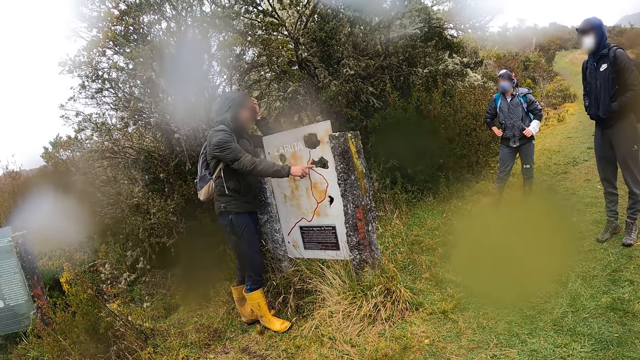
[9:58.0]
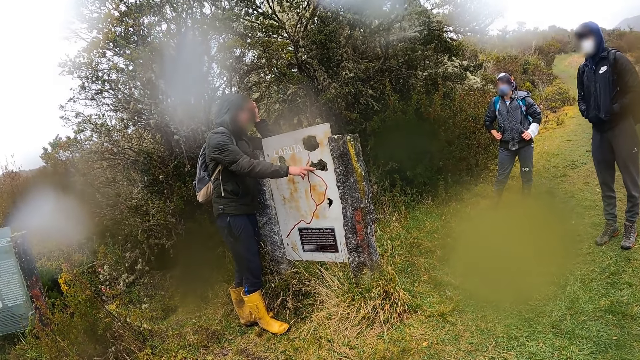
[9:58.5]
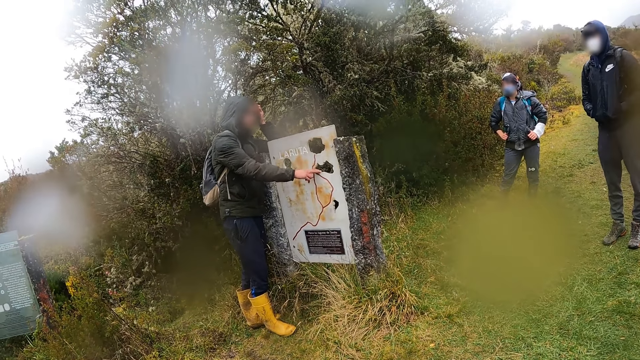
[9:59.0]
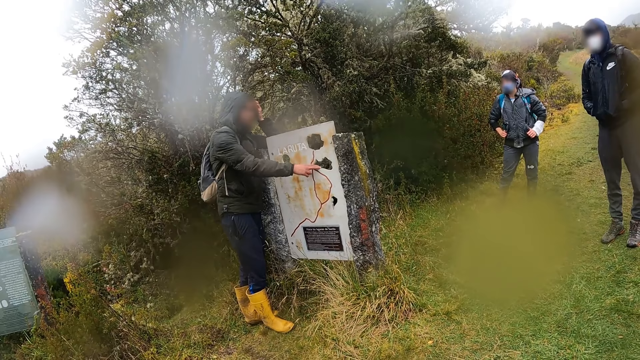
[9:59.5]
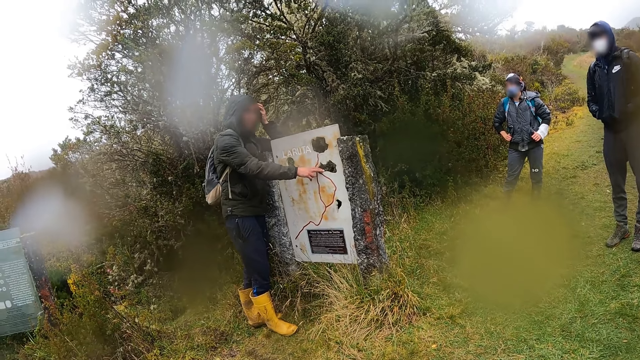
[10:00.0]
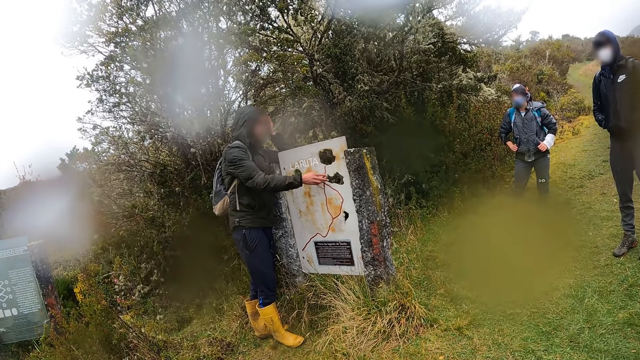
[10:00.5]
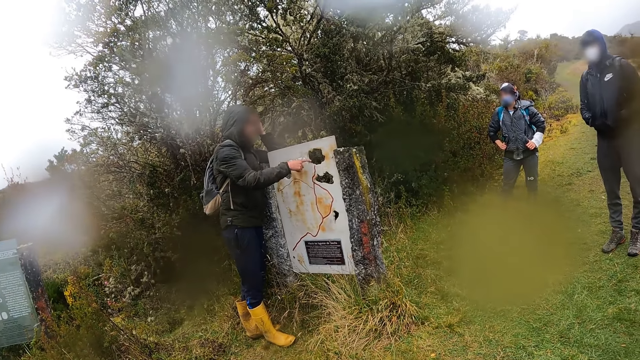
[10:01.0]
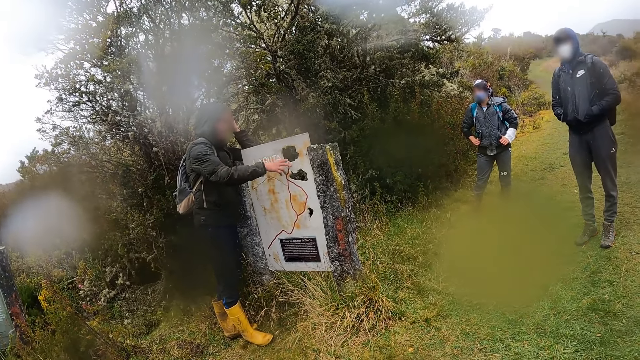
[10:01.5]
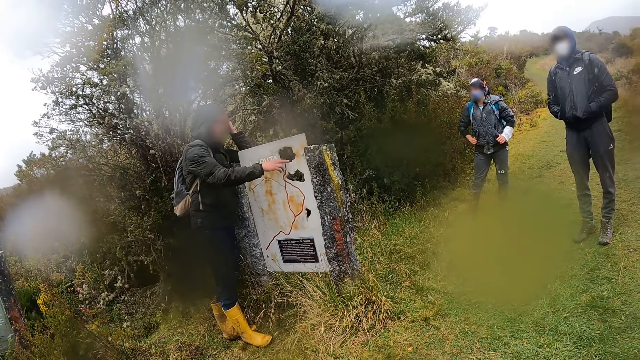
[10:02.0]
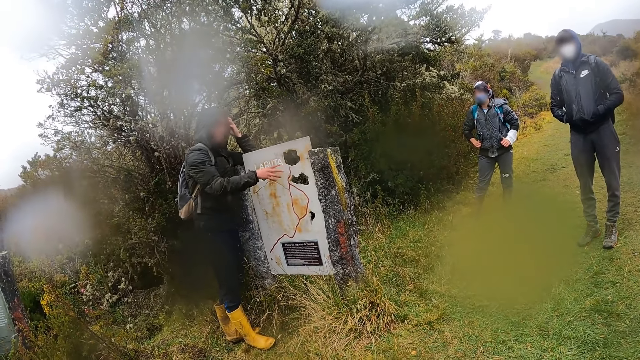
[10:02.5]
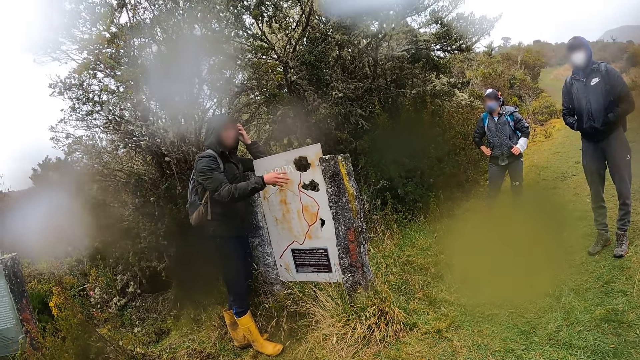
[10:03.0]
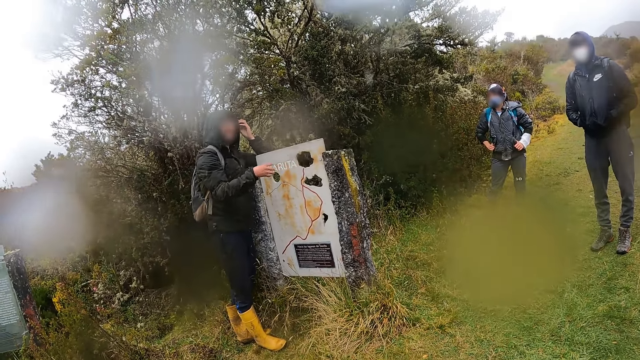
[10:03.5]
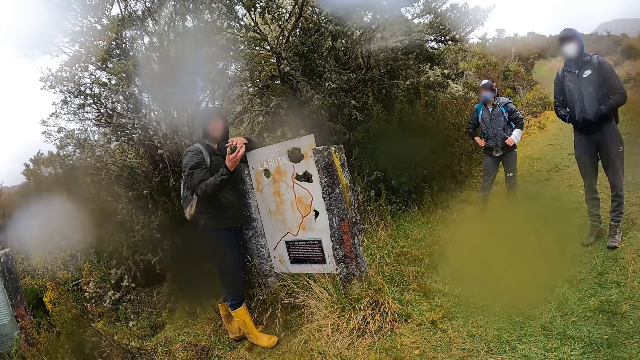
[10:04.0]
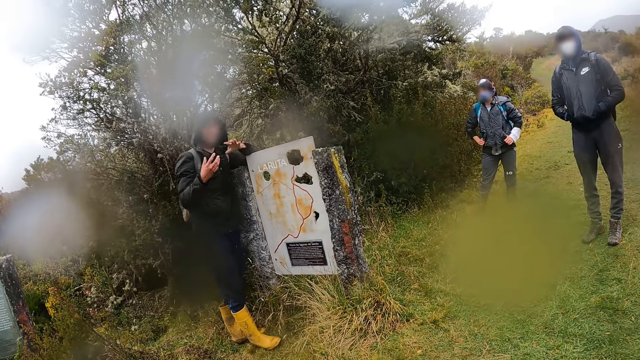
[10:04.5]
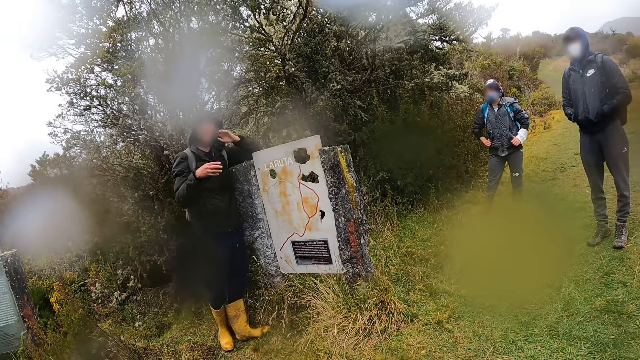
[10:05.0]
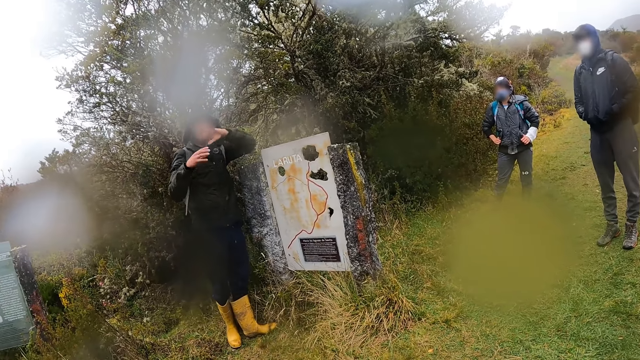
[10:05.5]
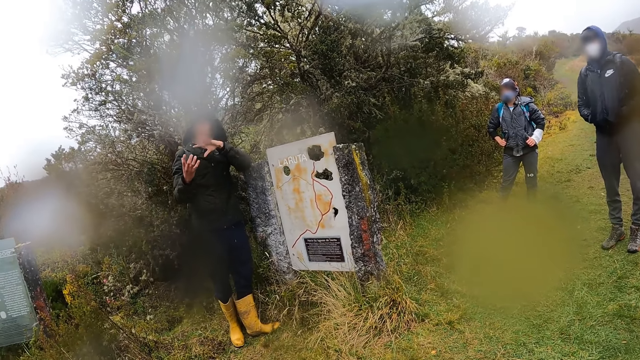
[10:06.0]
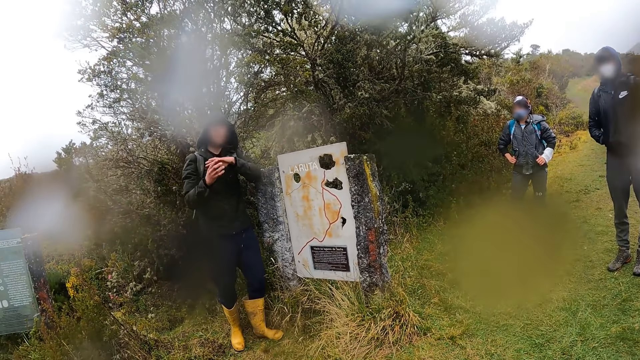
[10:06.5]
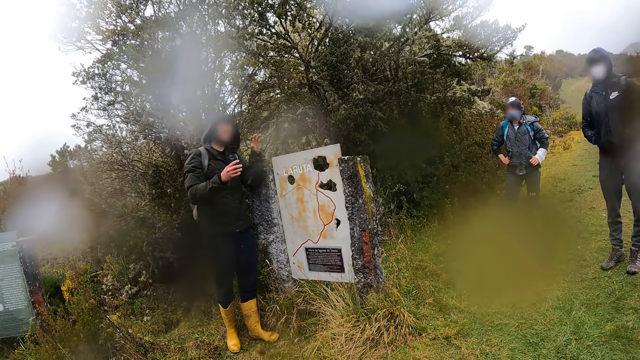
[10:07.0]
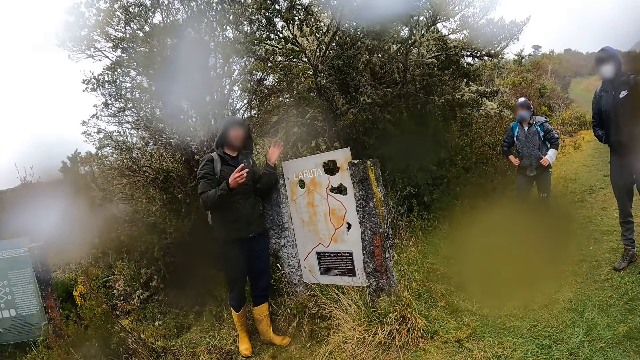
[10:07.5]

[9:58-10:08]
The man places his left hand on the pillar signpost. He gestures his hands.

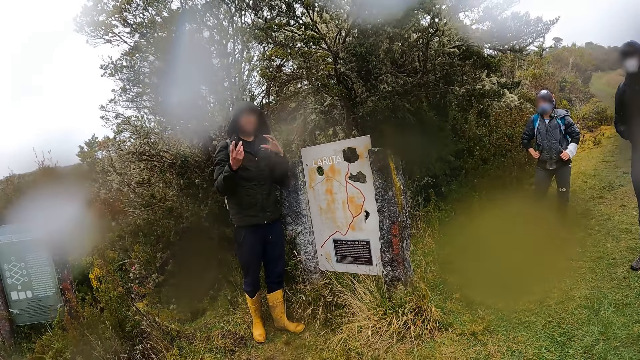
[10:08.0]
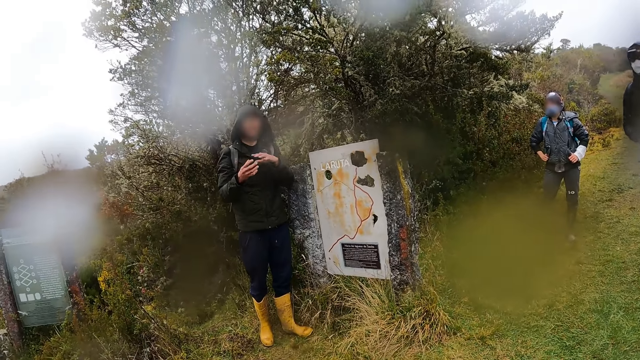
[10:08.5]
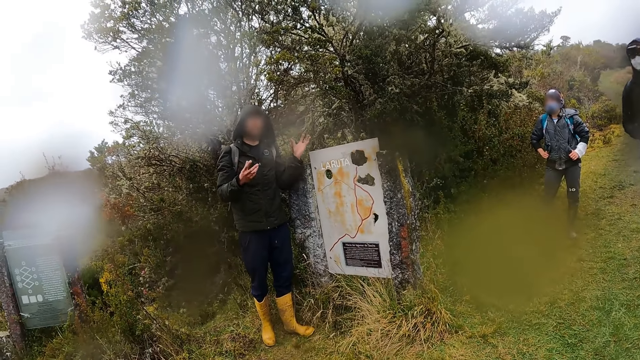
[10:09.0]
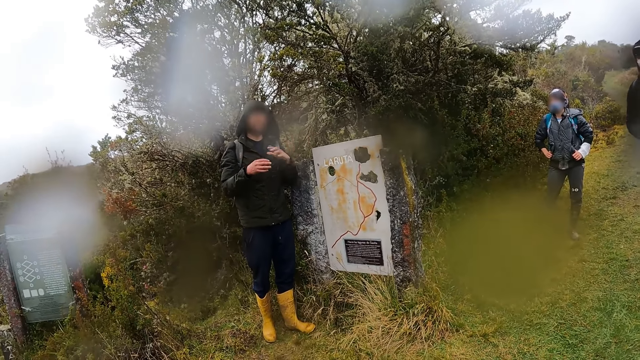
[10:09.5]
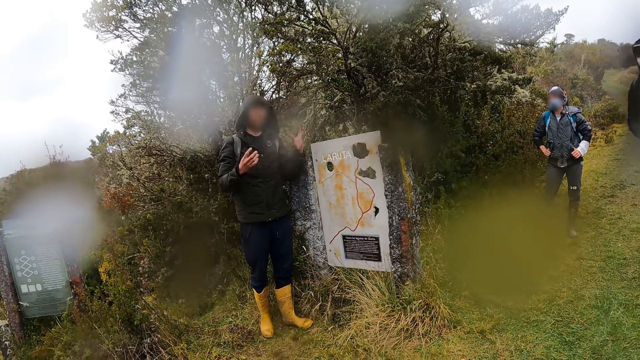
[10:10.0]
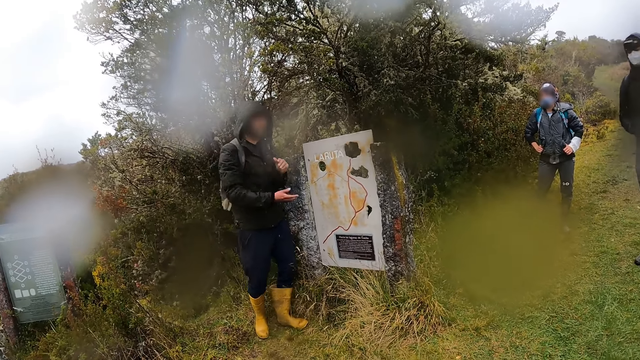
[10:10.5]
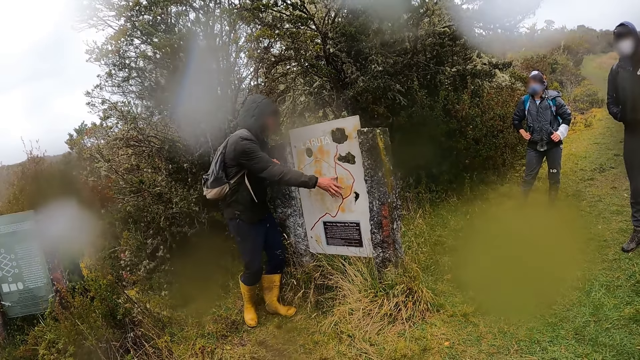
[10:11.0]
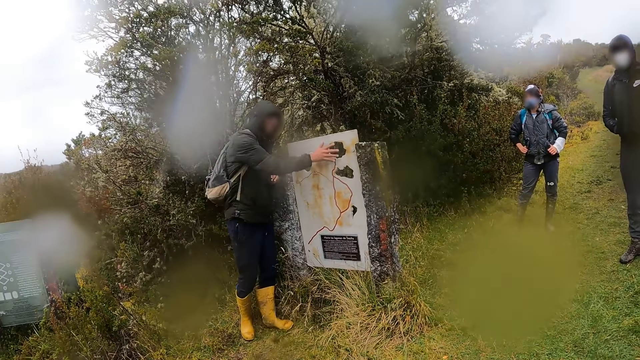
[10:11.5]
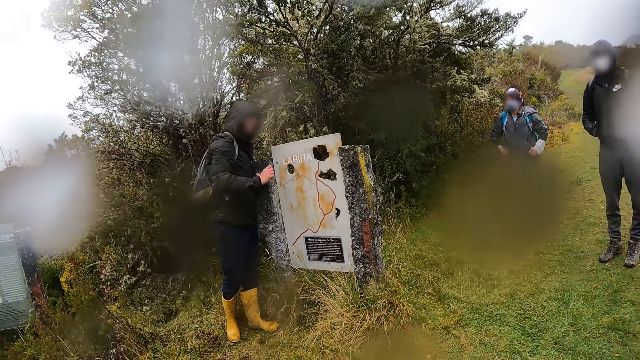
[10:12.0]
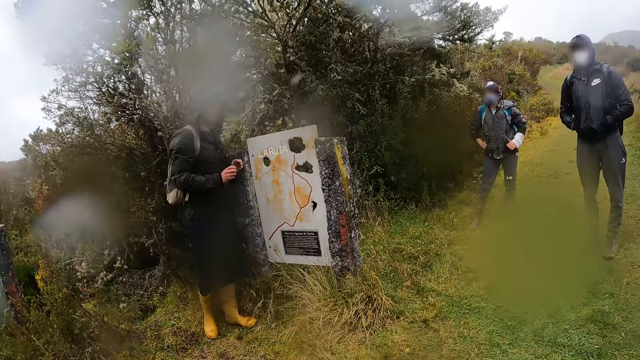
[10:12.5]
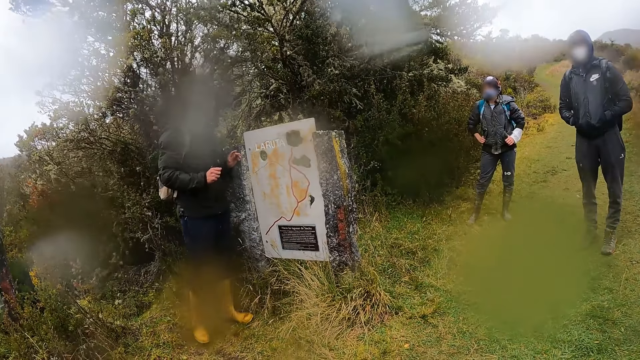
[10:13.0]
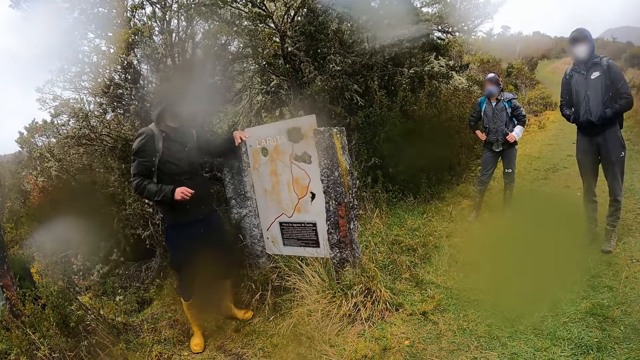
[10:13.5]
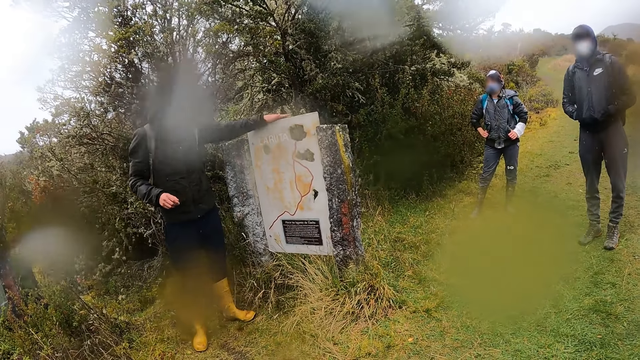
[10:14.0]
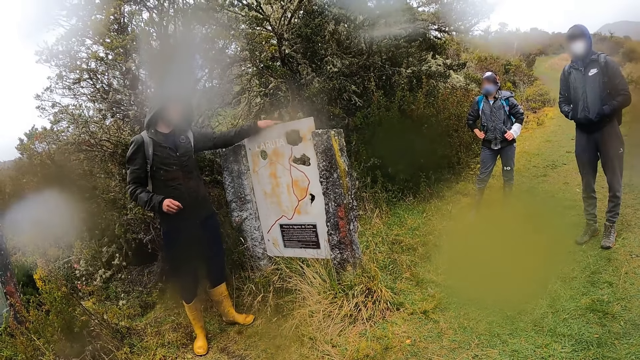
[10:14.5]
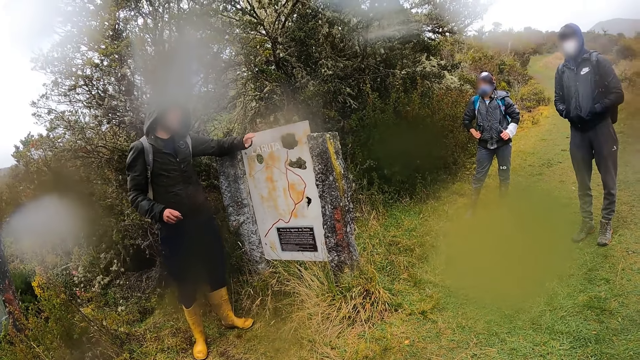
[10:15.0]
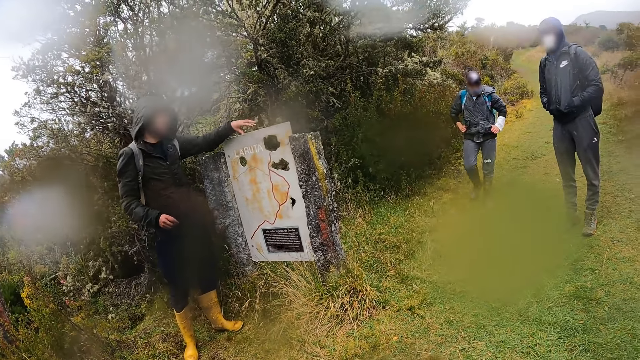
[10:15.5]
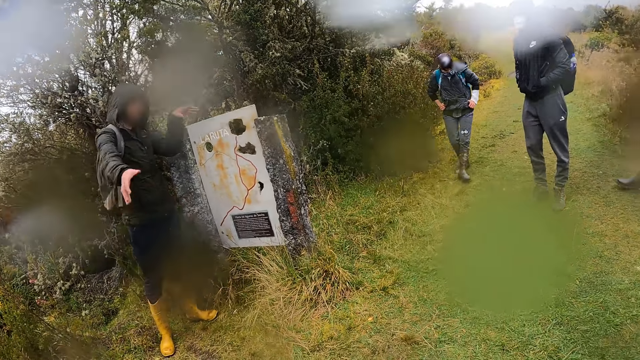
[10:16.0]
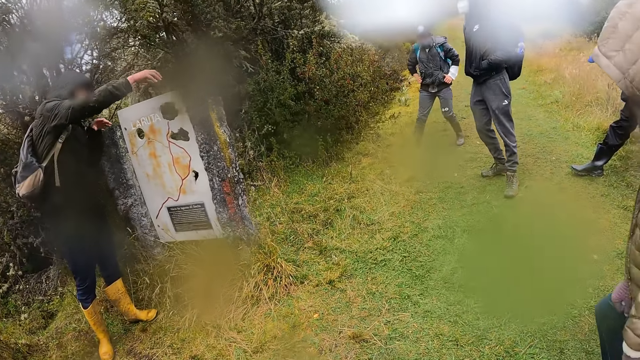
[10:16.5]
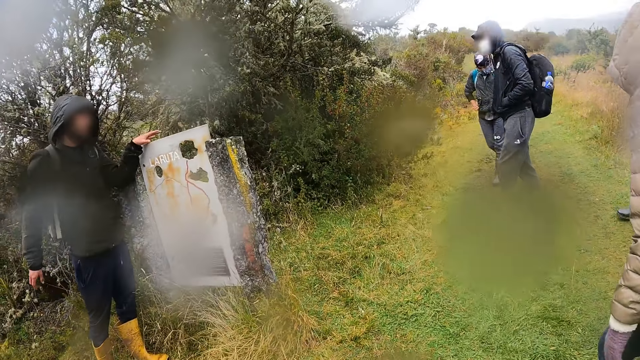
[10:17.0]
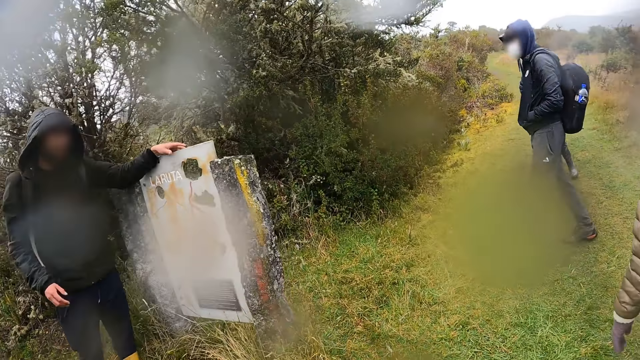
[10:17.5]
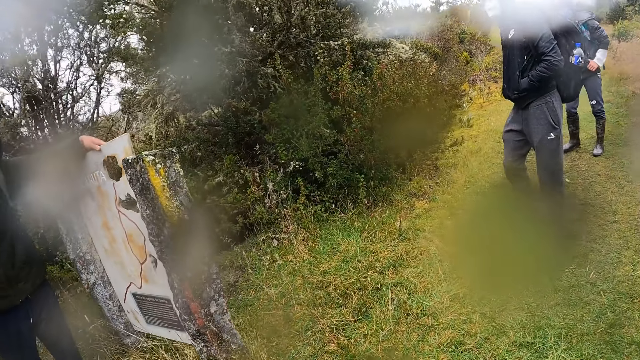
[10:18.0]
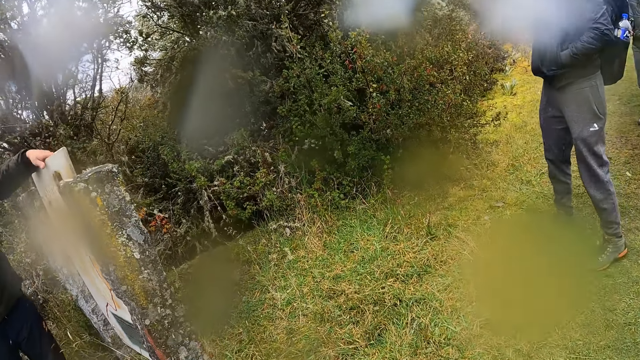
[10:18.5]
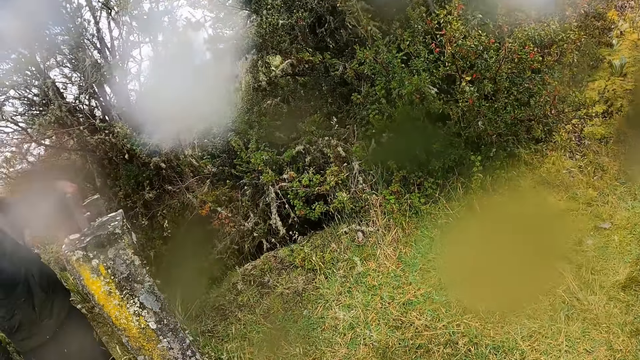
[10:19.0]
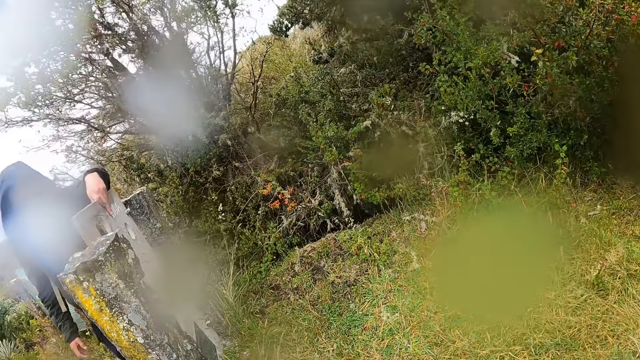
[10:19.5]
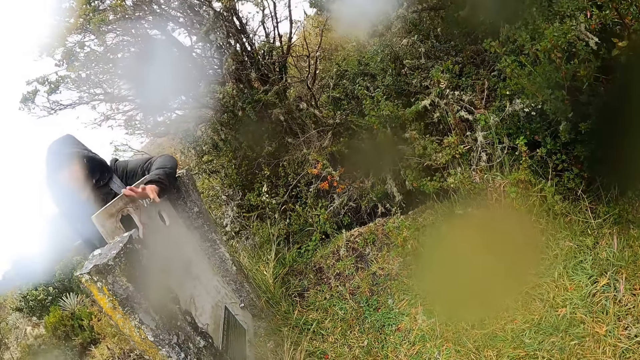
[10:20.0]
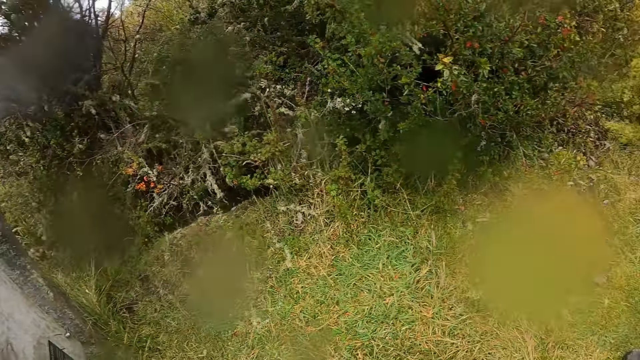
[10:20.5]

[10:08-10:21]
The man touches the pillar signpost with his right hand. He describes the map and pulls his hand off the map. He touches the pillar signpost with his left hand. He describes the map and holds the map sign board. The camera wearer walks around the field.
